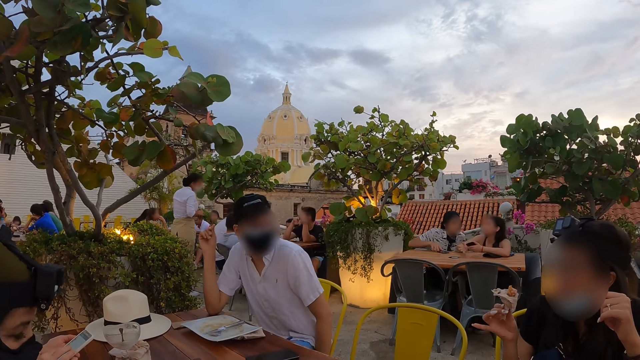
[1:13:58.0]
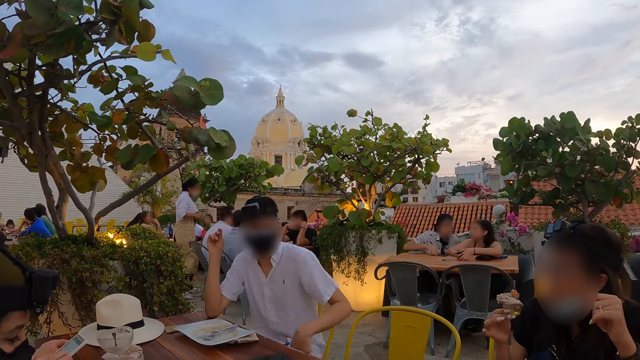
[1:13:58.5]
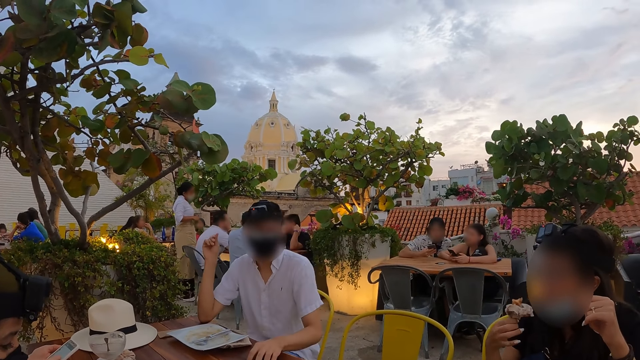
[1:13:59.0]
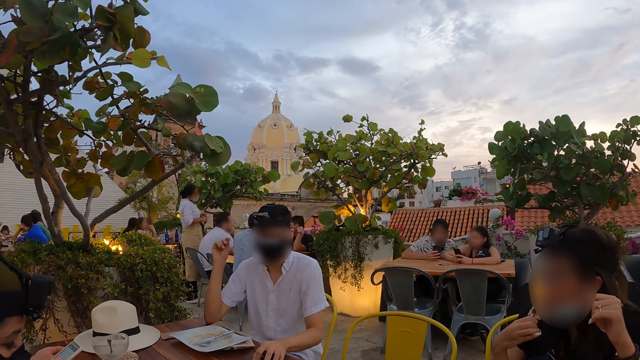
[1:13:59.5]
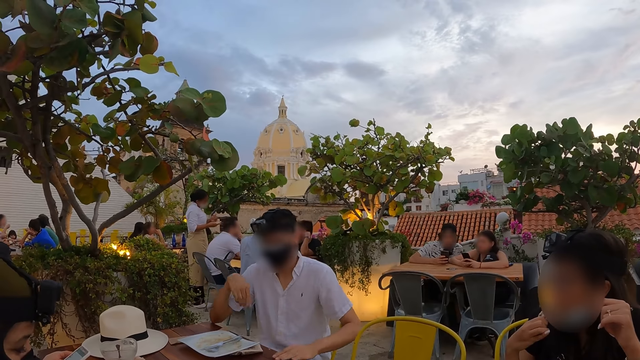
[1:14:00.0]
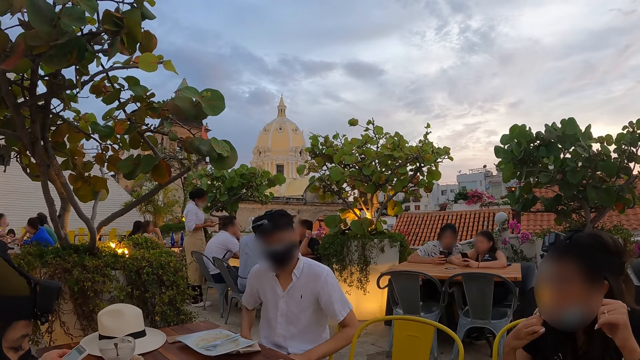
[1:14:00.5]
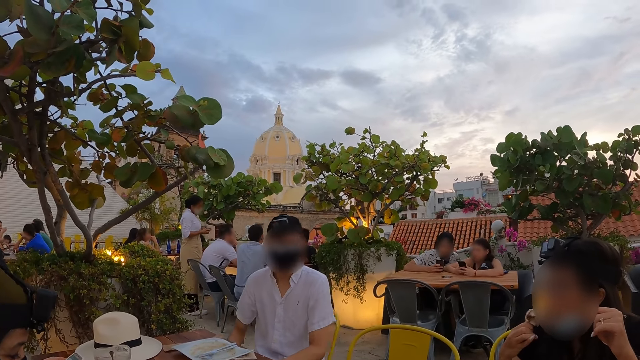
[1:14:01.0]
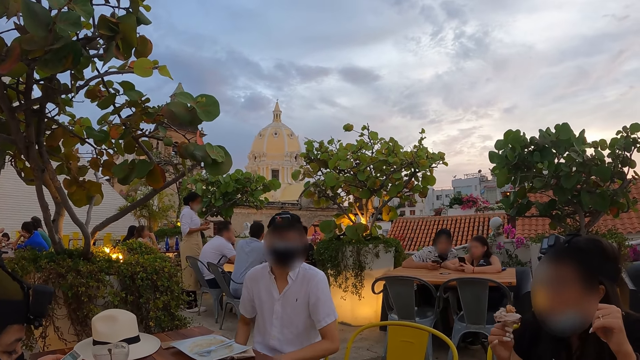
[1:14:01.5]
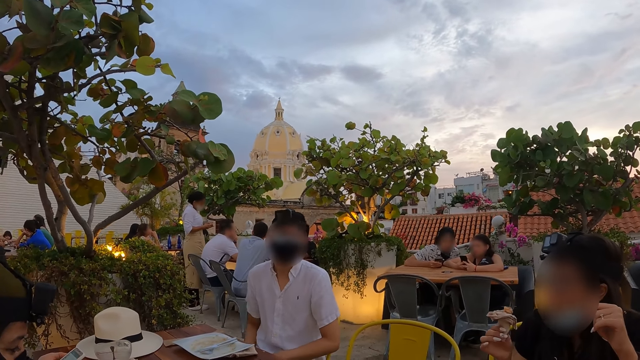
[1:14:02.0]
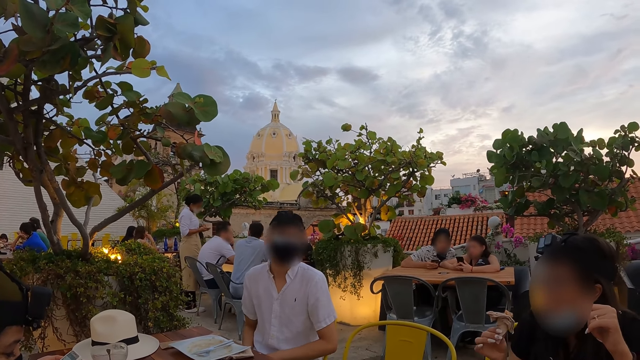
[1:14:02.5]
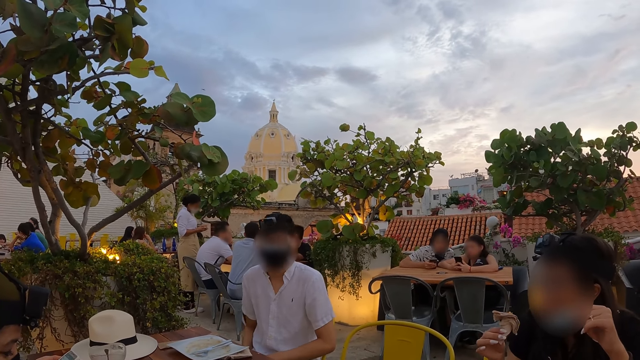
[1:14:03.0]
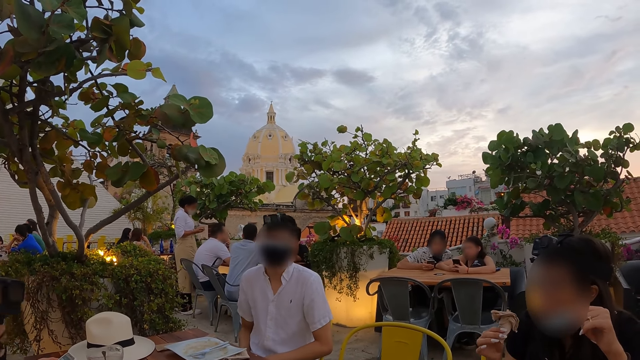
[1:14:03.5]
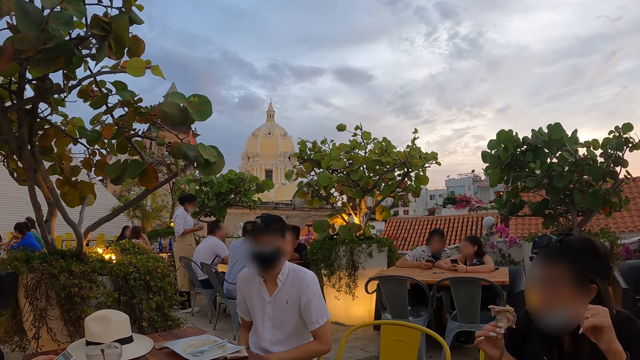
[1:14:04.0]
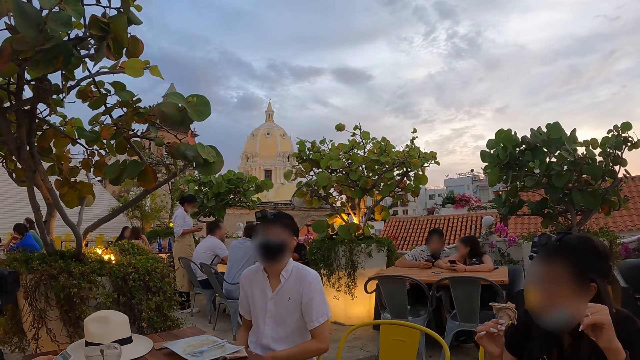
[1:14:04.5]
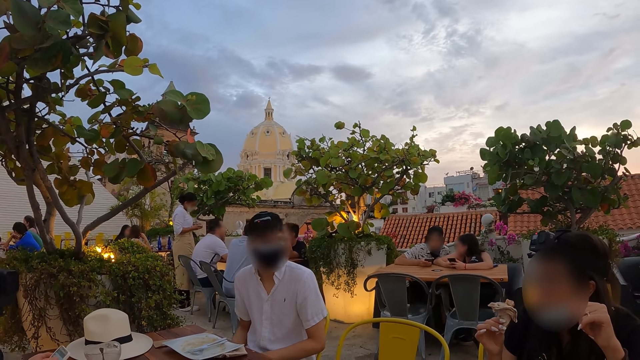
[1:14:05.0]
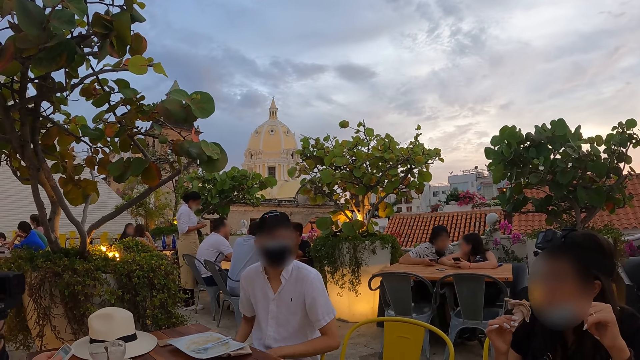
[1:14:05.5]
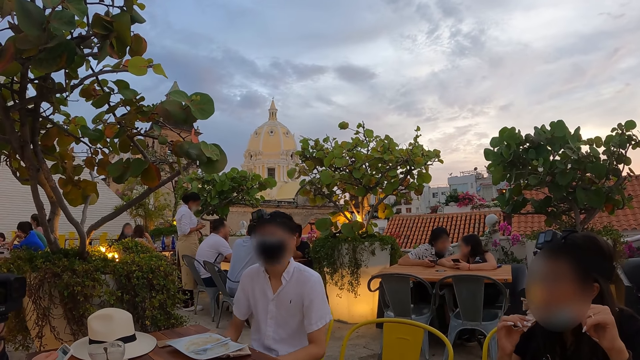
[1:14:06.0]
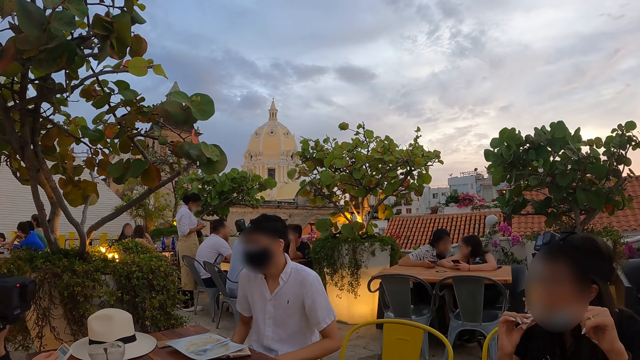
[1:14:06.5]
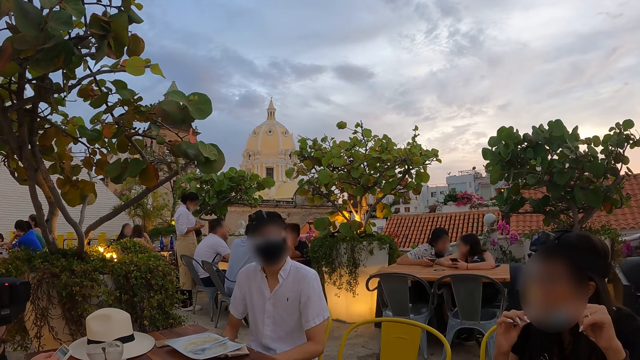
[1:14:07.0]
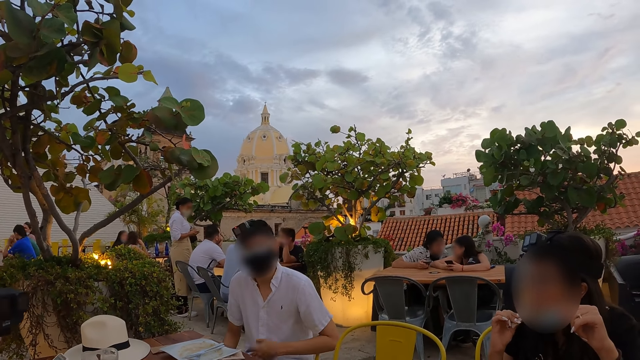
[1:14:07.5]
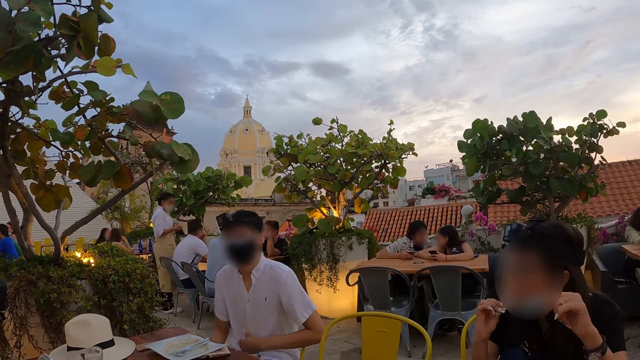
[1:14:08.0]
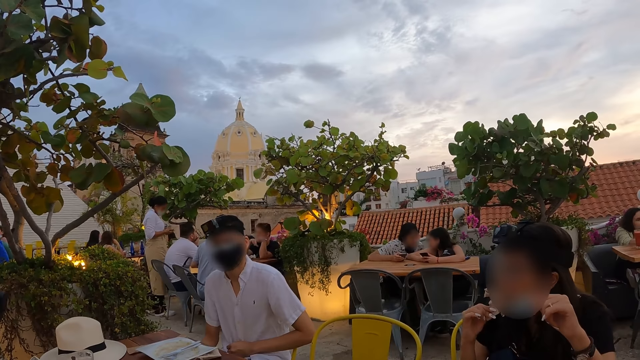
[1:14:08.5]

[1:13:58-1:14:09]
A man puts the hand on the table. A woman eats from the sausage roll in her right hand. The man puts the hands under the table. The woman removes the sausage roll in her mouth with her right hand. The camera wearer looks at the man. The woman eats from the sausage roll in her right hand.

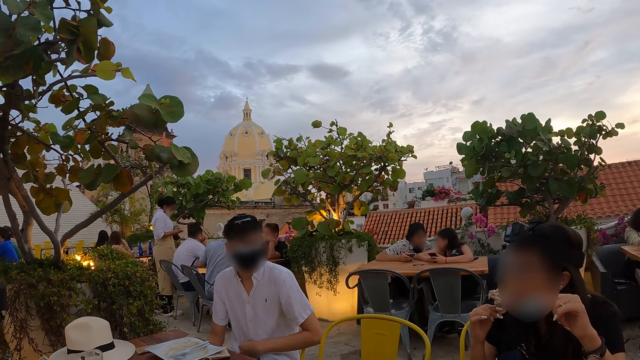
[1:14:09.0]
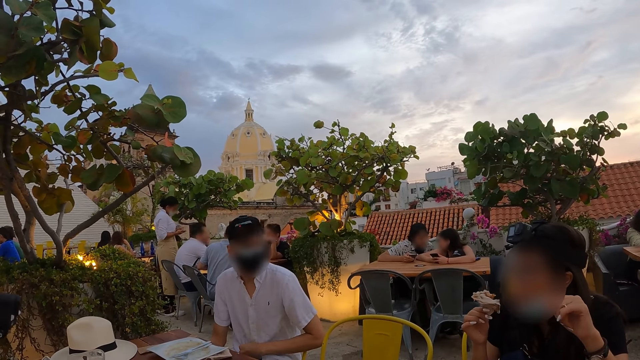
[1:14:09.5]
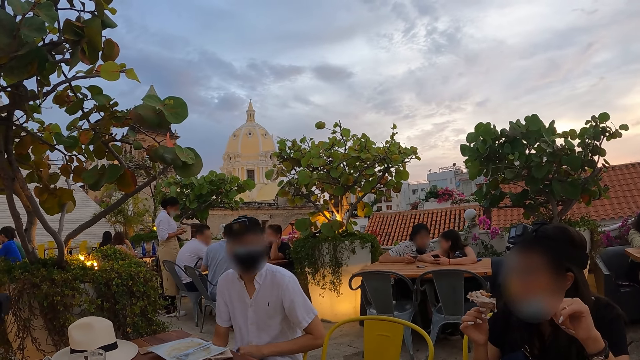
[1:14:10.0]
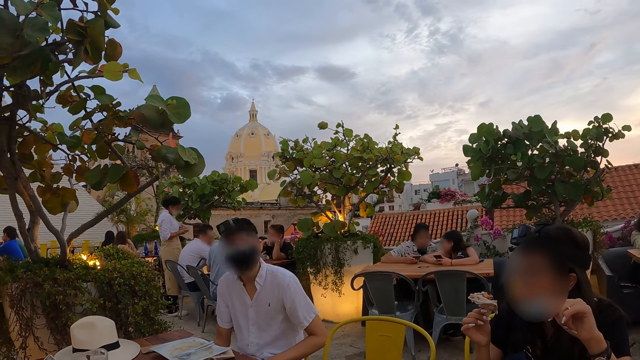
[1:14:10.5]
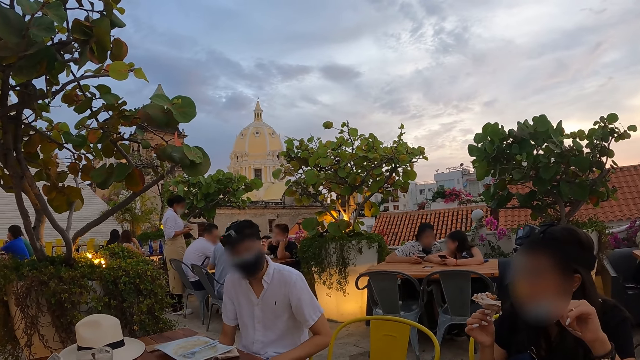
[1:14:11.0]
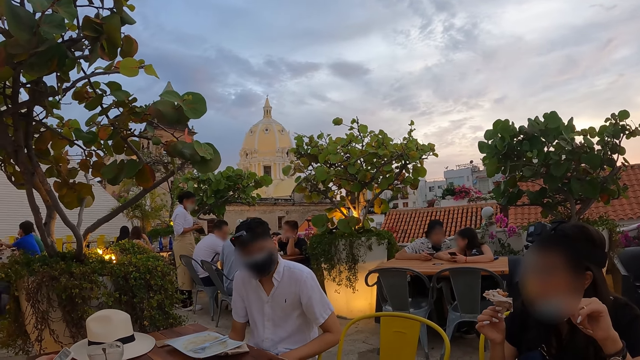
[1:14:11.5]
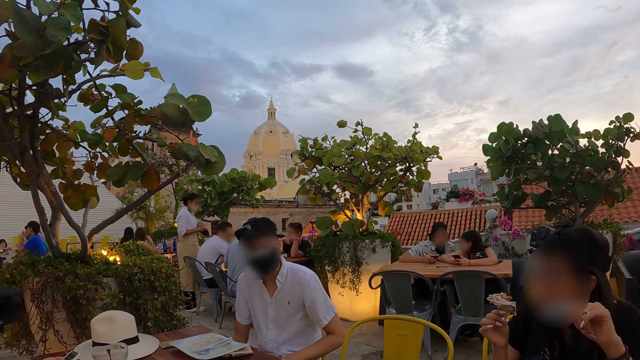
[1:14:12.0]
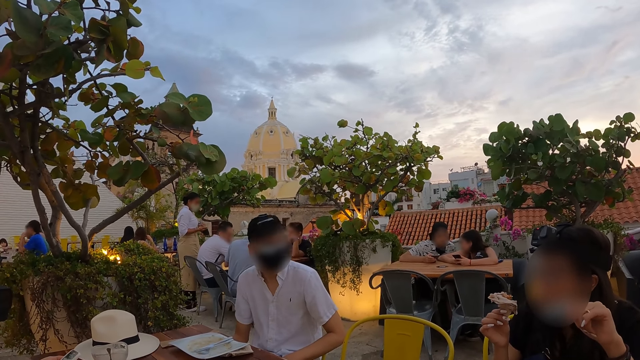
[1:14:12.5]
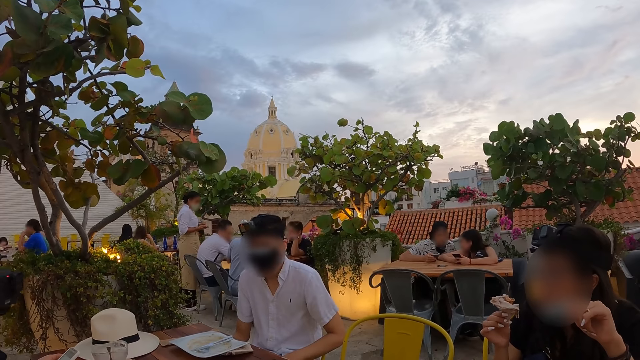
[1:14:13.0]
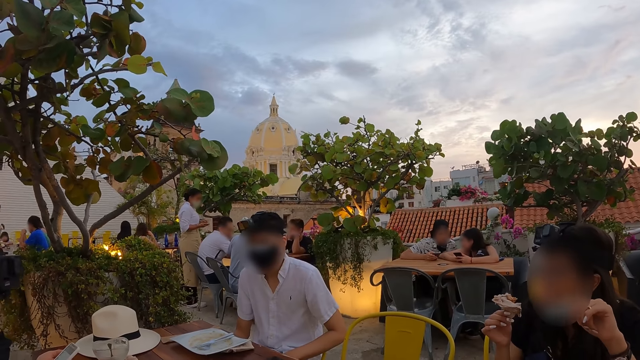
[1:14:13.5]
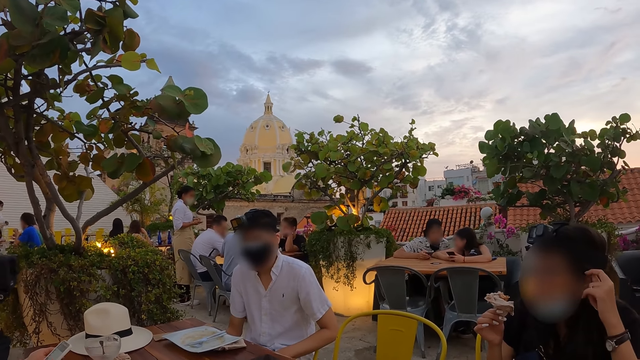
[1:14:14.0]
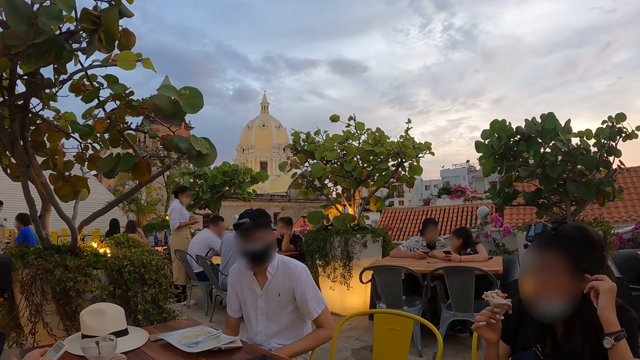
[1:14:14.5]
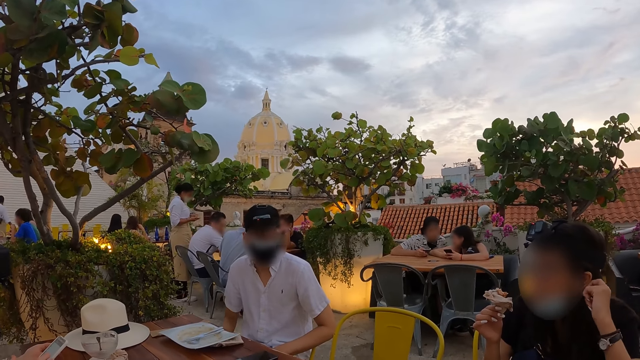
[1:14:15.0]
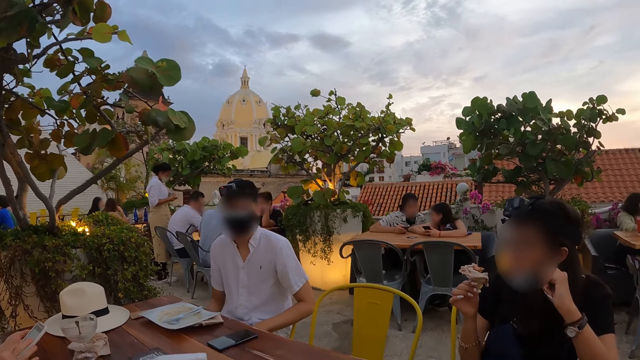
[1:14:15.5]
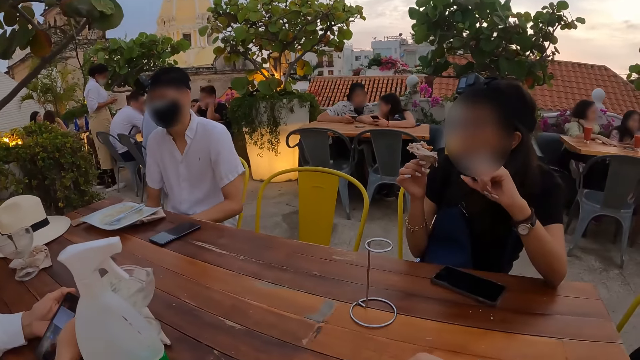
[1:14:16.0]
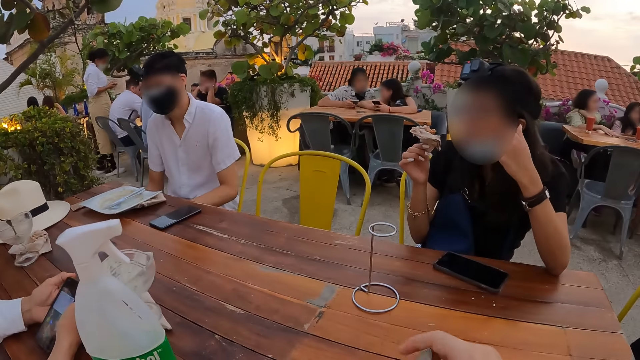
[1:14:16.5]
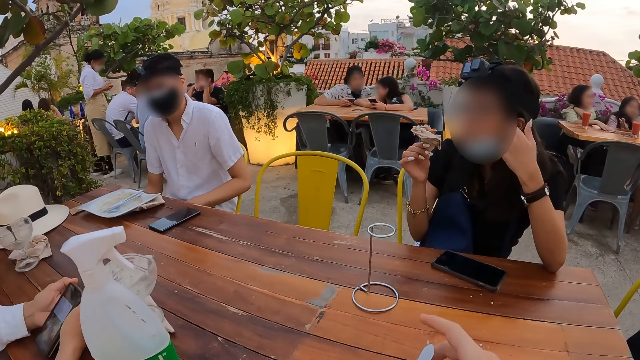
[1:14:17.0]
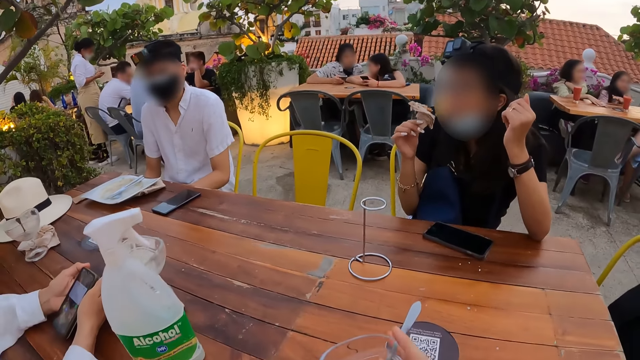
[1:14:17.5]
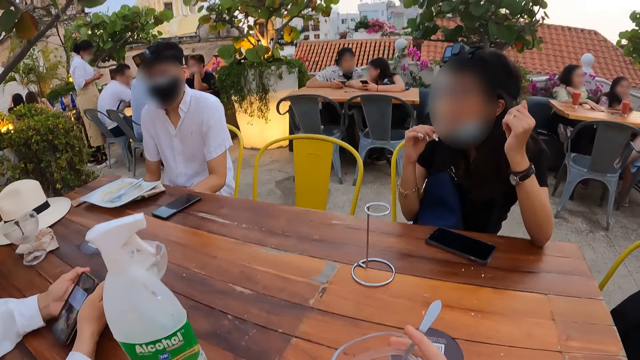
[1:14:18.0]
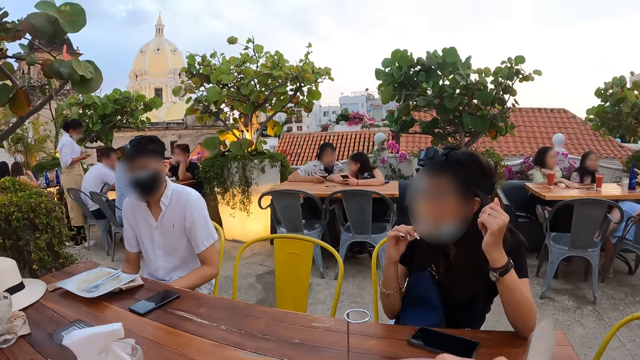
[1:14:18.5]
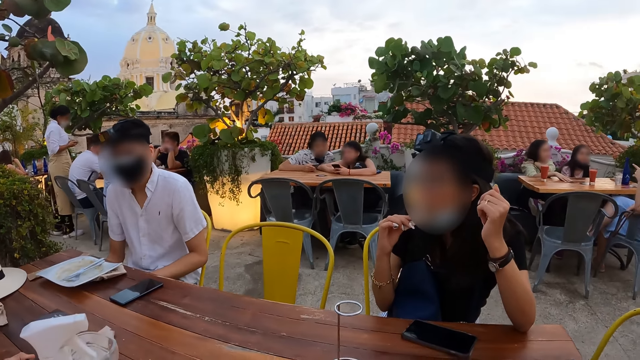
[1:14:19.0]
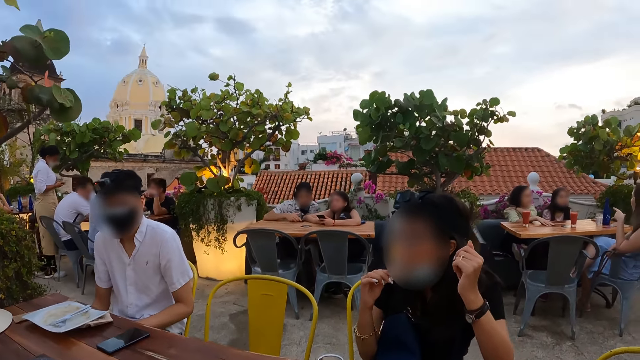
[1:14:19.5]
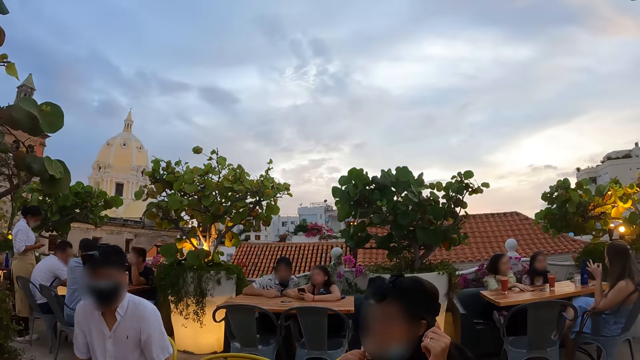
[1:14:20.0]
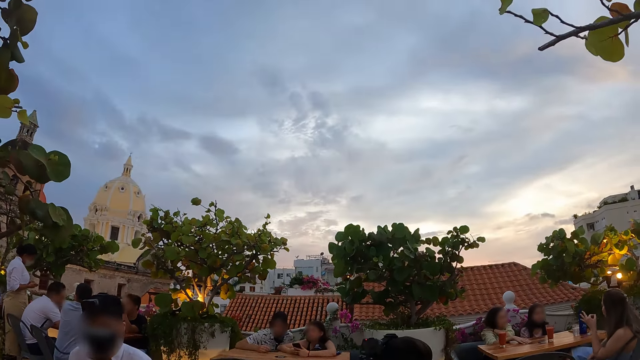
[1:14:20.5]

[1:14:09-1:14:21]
A woman removes the sausage roll in her mouth with her right hand. The woman holds something. The camera wearer looks at a man. The woman touches the ear. Another woman operates the phone in her hands. The first woman eats something. The camera wearer picks up the spoon and holds the spoon in a container on the table with his right hand. He looks at the first woman.
